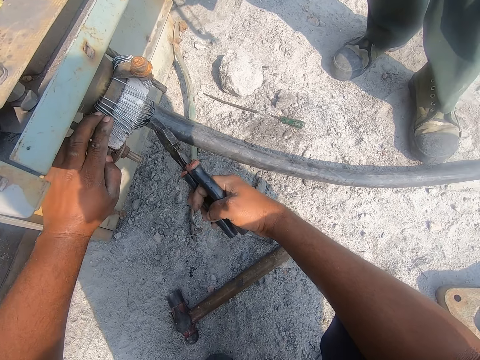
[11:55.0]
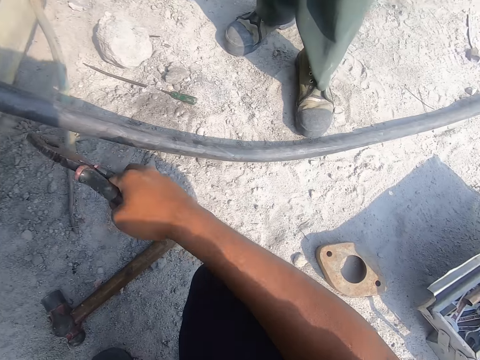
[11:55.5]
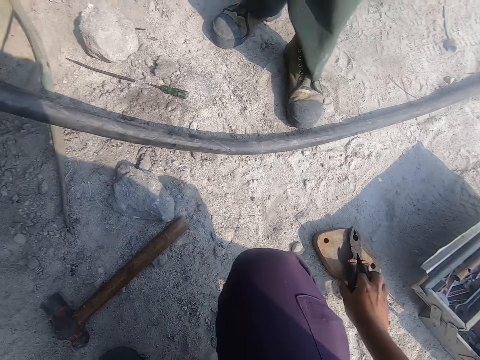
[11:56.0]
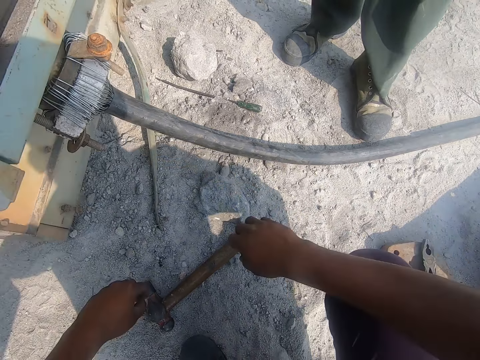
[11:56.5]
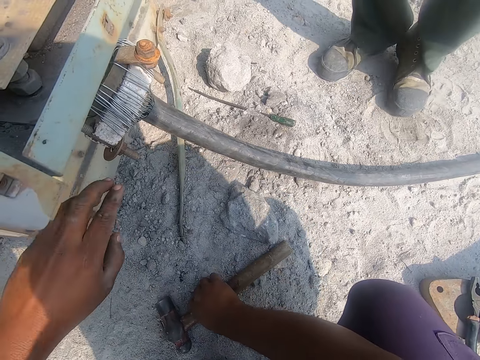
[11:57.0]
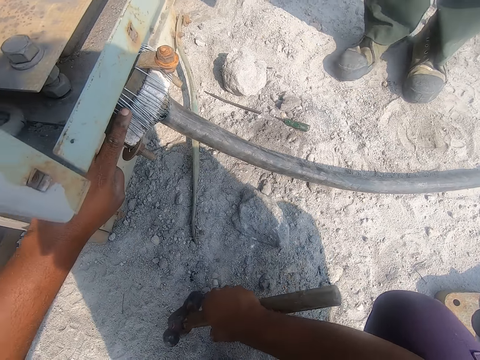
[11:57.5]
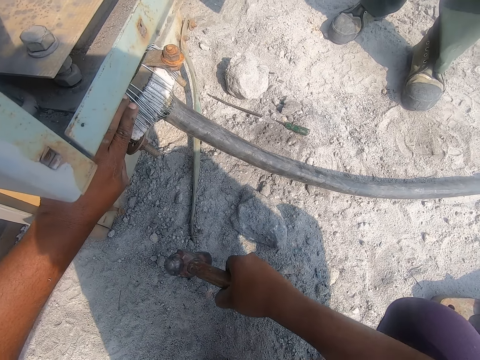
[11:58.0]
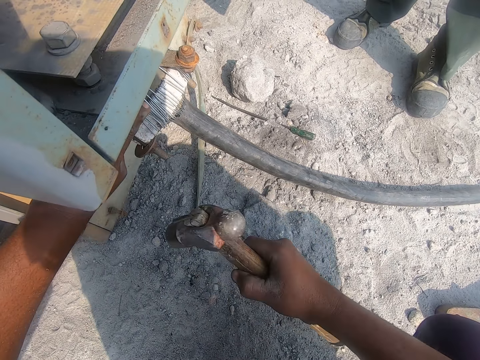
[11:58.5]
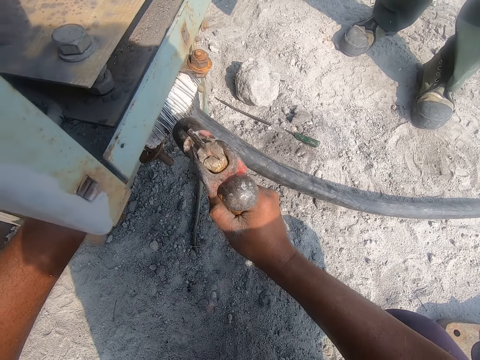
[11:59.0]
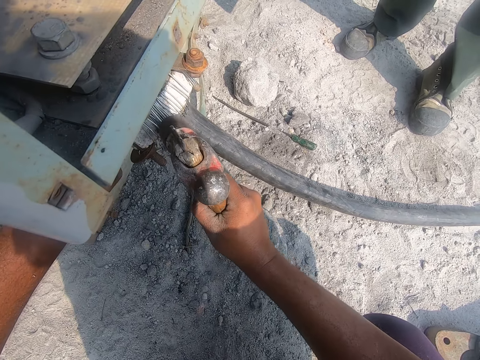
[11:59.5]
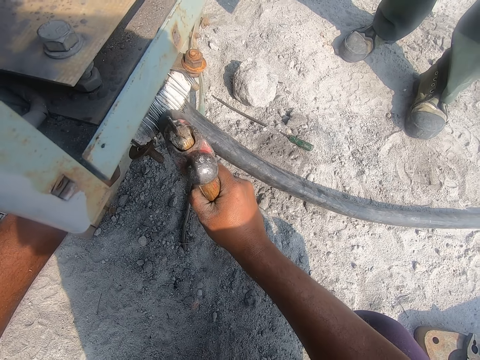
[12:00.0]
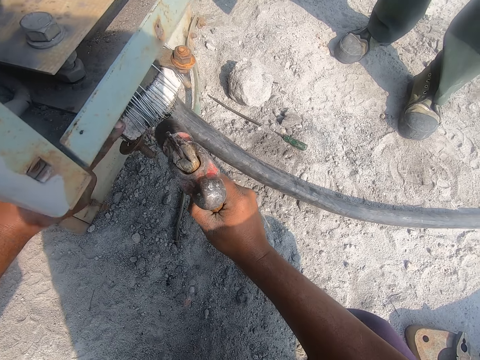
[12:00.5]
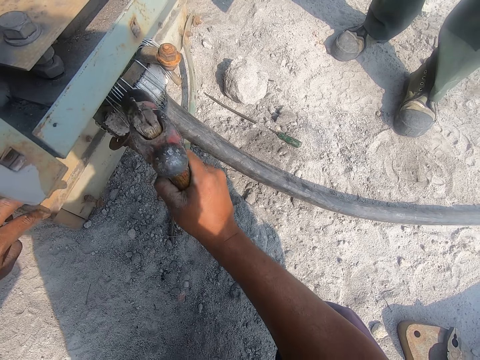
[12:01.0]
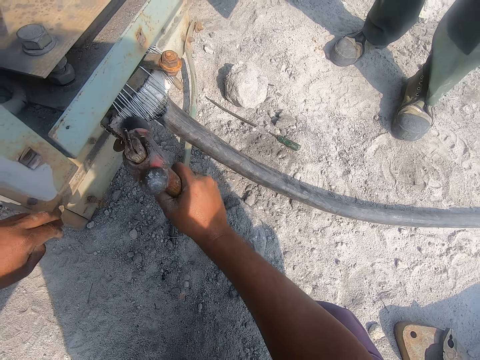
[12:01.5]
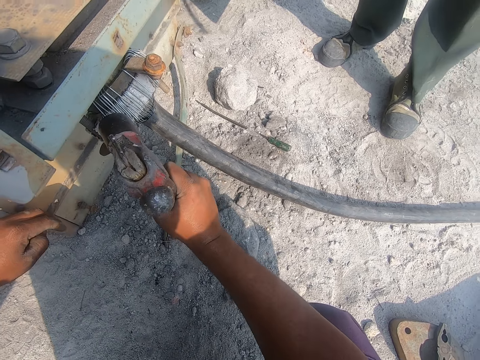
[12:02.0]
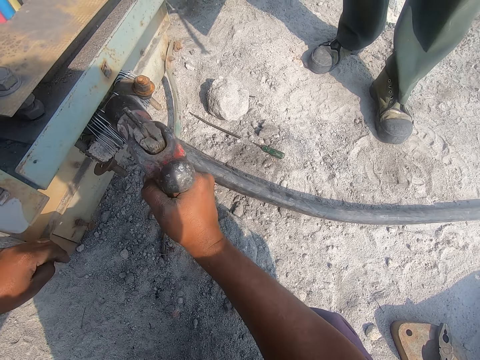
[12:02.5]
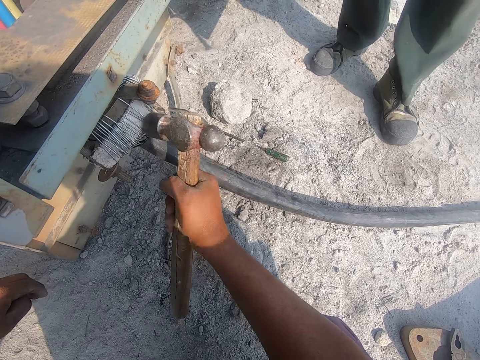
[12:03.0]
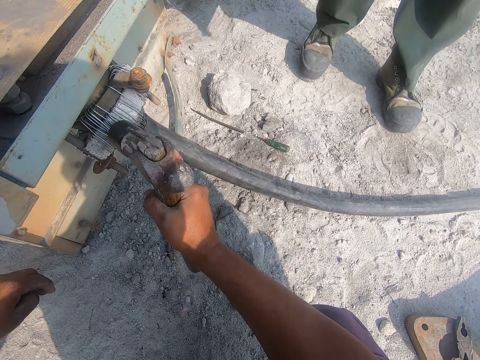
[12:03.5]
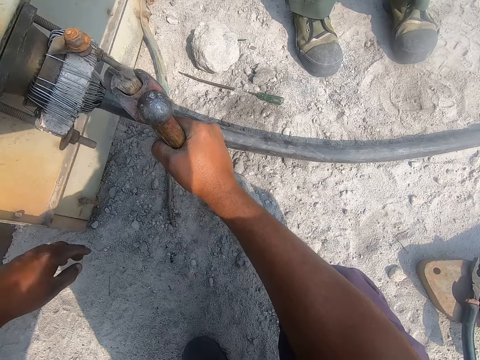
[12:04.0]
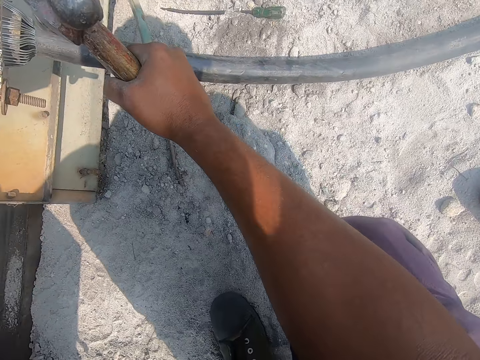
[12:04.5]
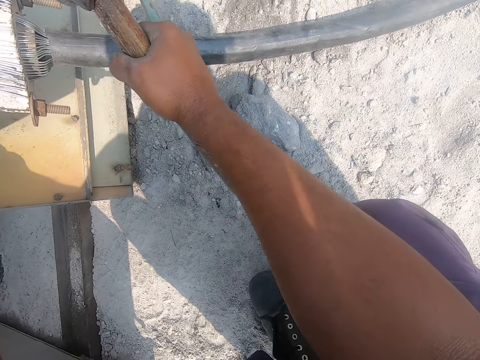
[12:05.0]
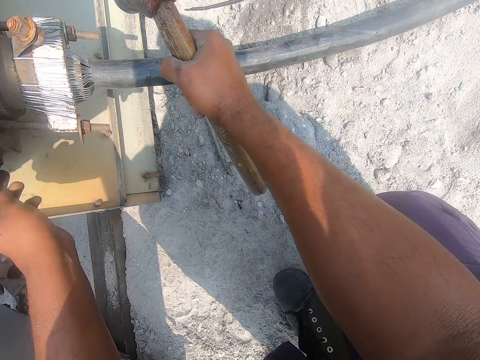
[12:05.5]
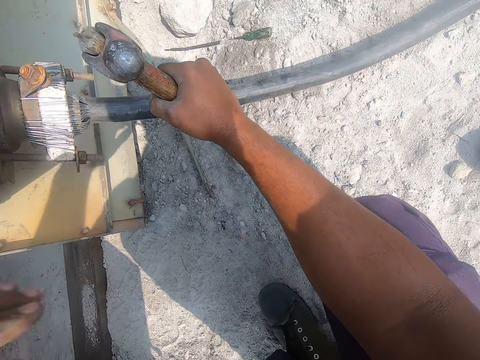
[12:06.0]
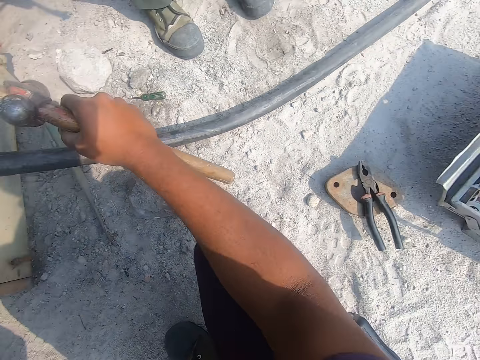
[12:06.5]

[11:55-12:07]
The camera wearer takes a hammer. They hit the wires with the hammer.

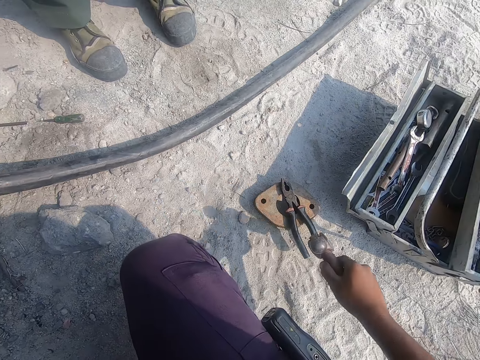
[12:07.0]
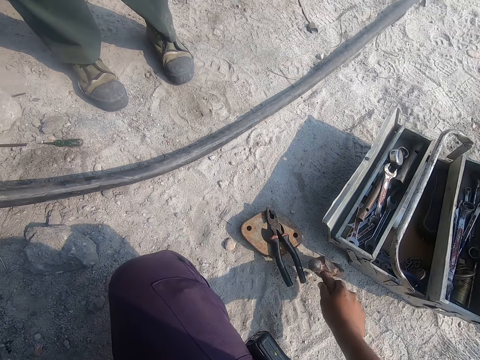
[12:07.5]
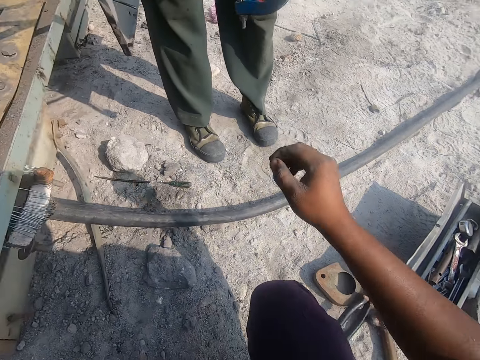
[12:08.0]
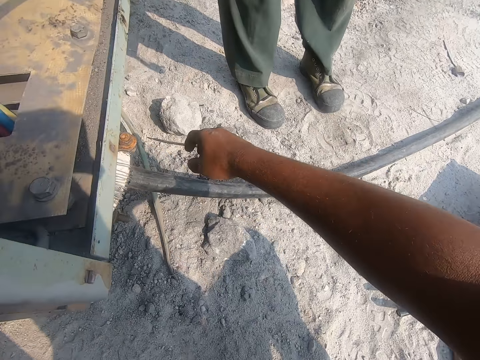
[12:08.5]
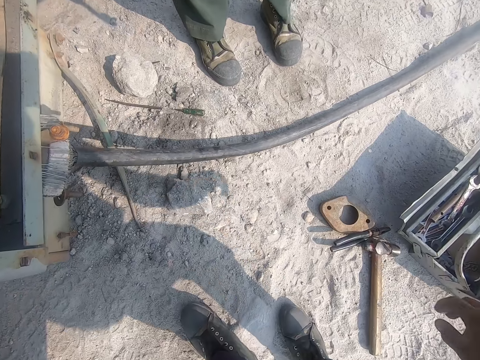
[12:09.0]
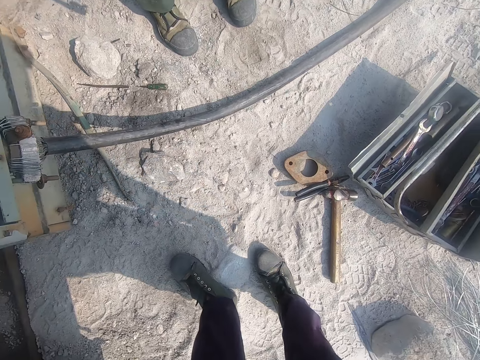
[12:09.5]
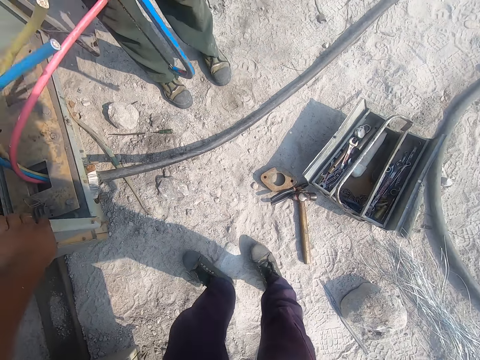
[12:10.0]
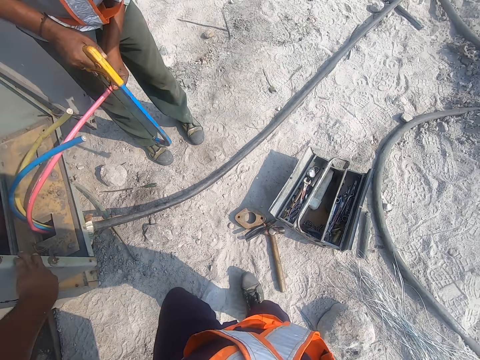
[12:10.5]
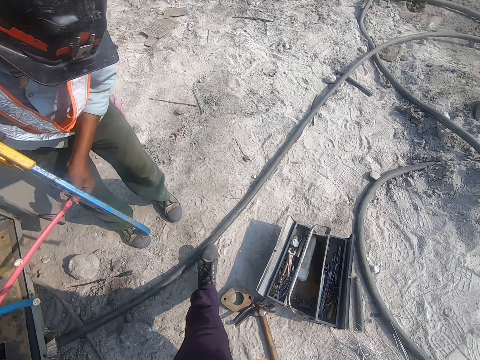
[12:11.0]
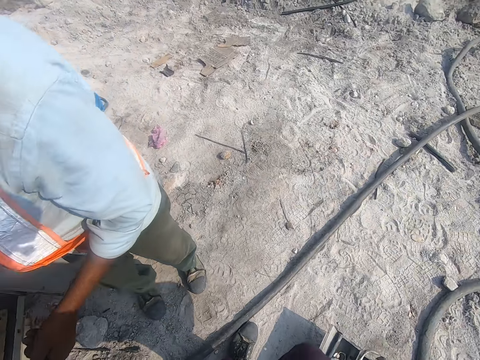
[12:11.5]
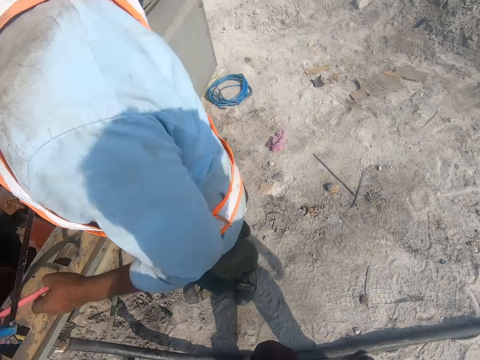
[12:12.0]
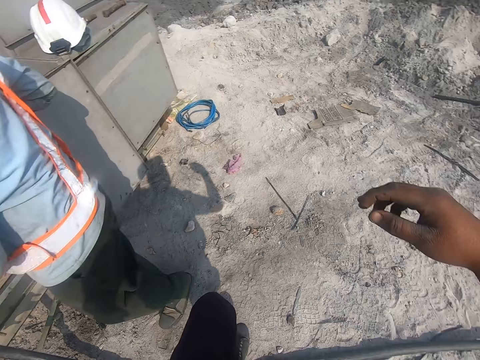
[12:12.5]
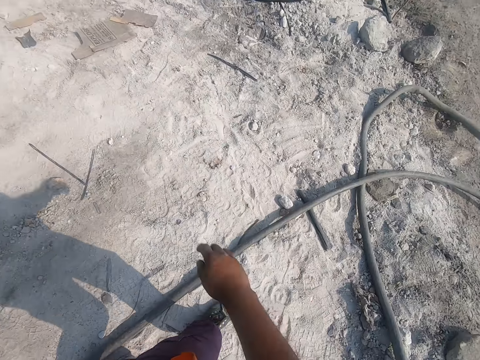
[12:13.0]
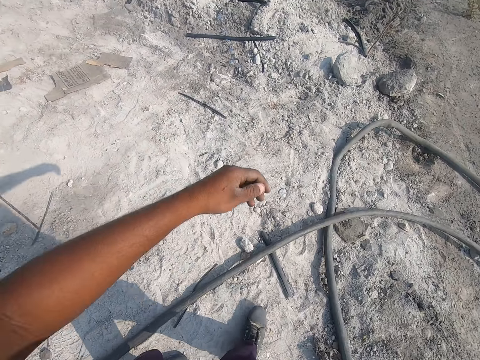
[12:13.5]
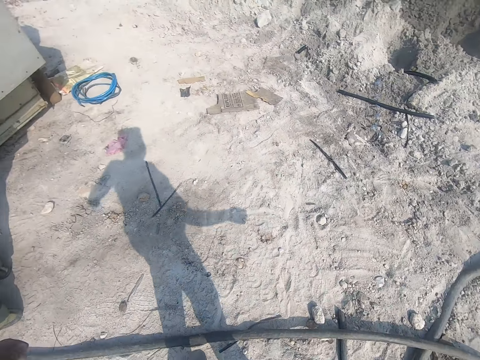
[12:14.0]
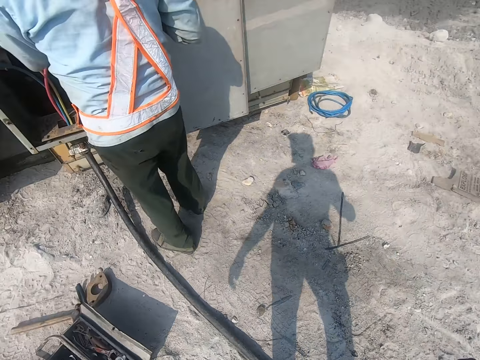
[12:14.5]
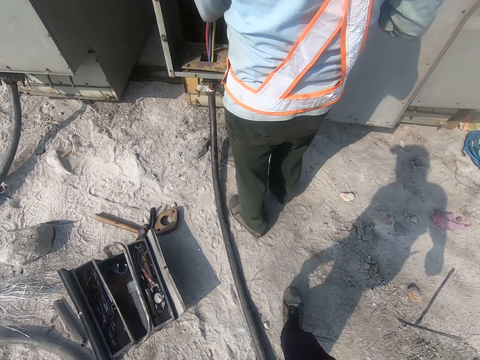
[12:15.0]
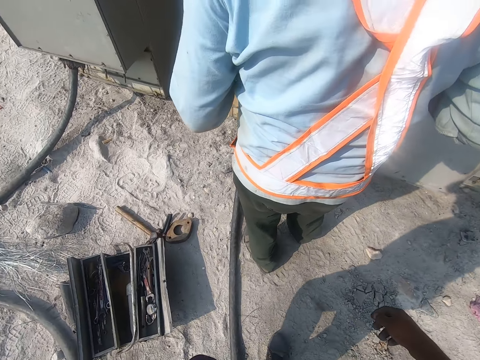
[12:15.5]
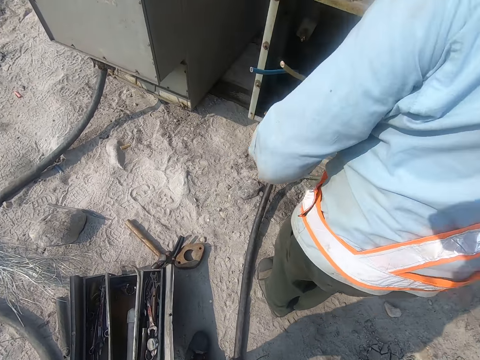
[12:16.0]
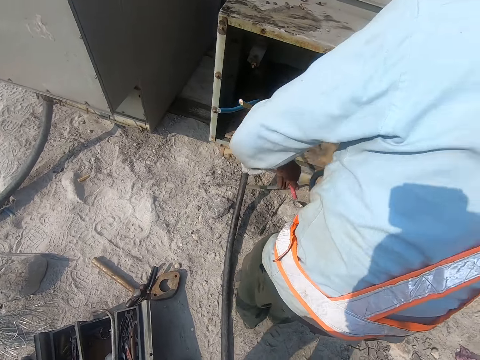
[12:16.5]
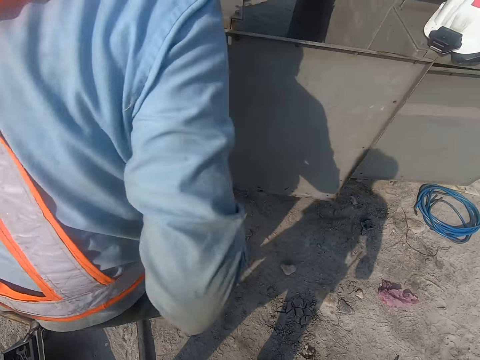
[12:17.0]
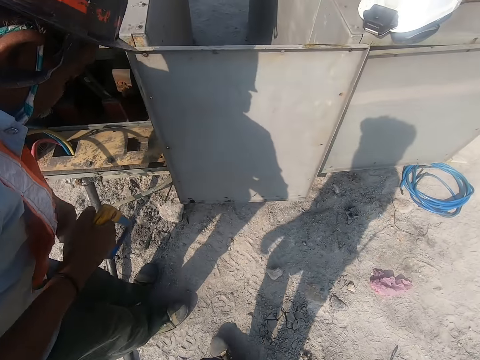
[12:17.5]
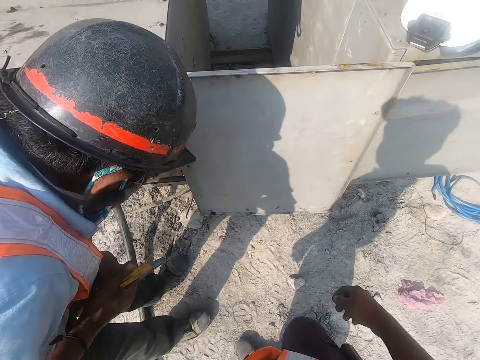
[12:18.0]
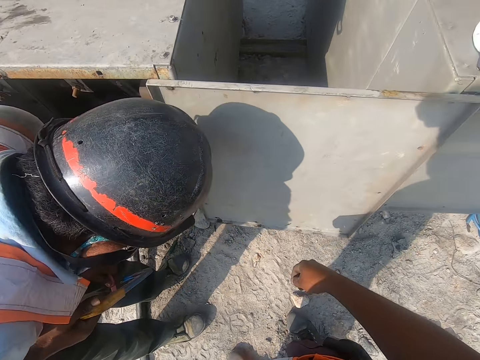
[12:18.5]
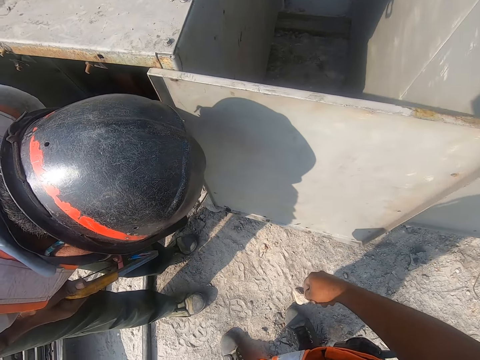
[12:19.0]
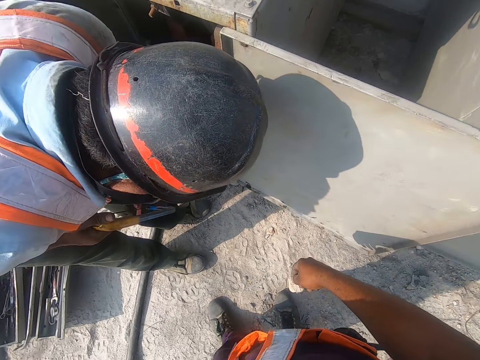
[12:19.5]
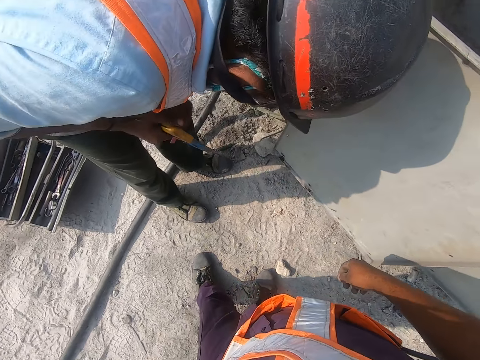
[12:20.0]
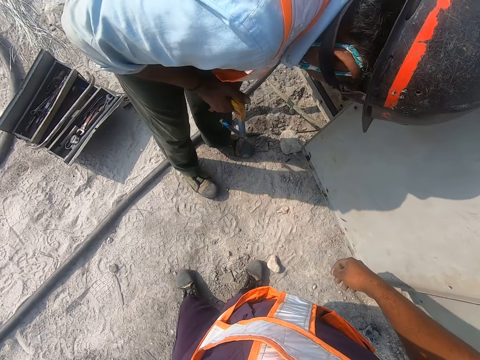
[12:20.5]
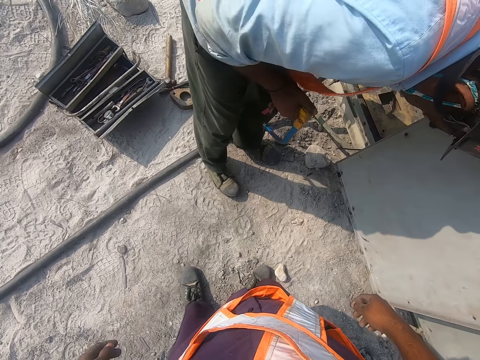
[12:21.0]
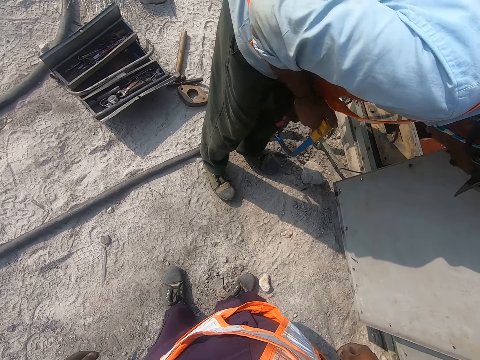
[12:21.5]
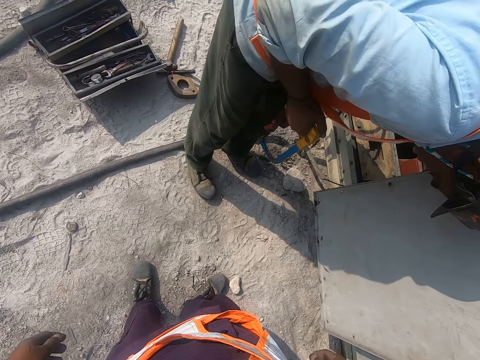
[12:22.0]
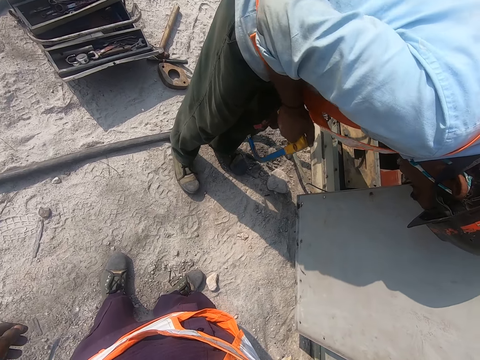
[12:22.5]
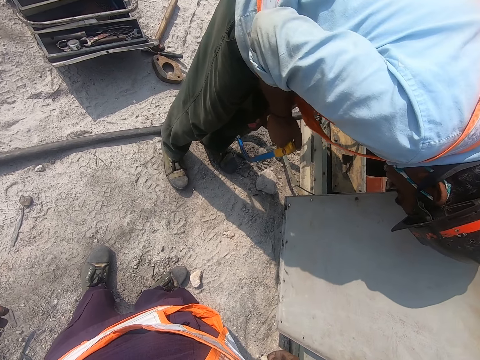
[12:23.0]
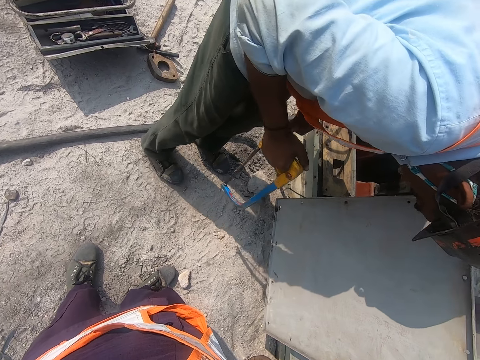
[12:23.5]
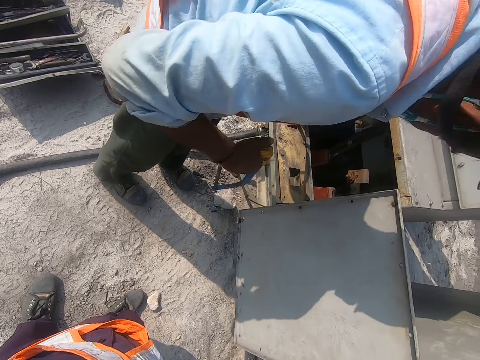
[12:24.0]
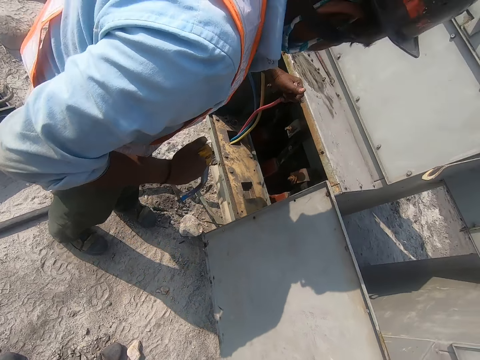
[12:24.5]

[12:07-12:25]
The camera wearer places down the hammer. They stand up. They walk around the workplace. A man cuts the cable with a saw.
